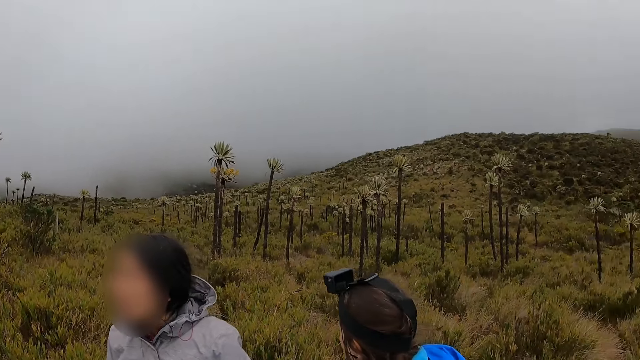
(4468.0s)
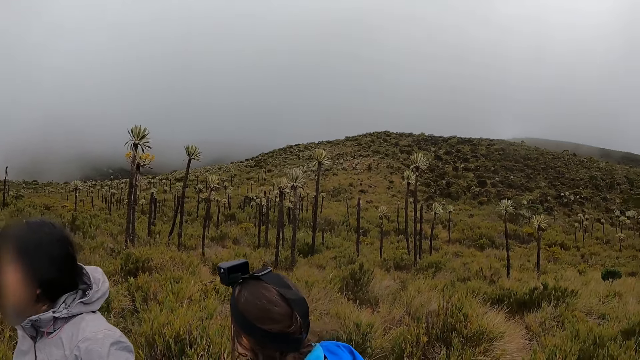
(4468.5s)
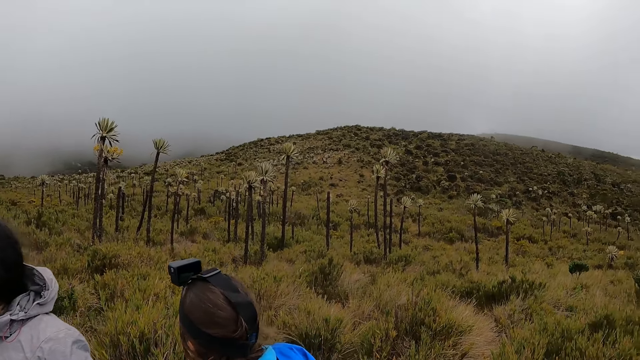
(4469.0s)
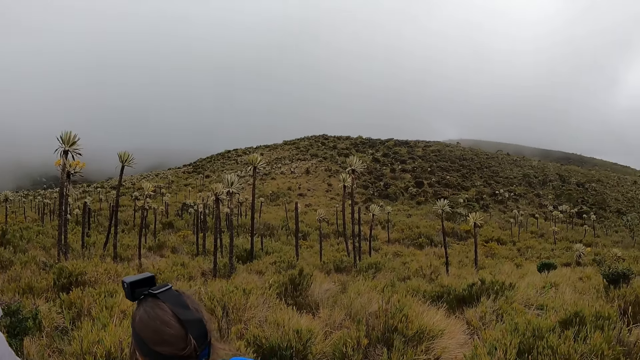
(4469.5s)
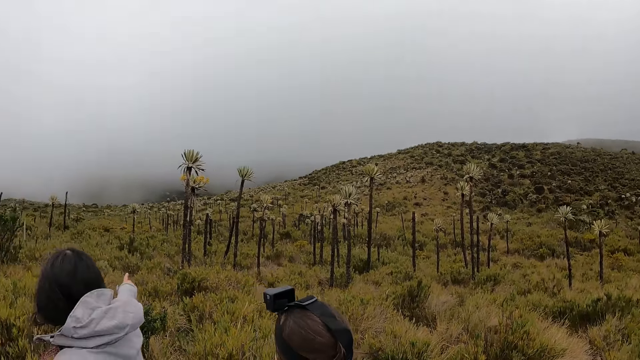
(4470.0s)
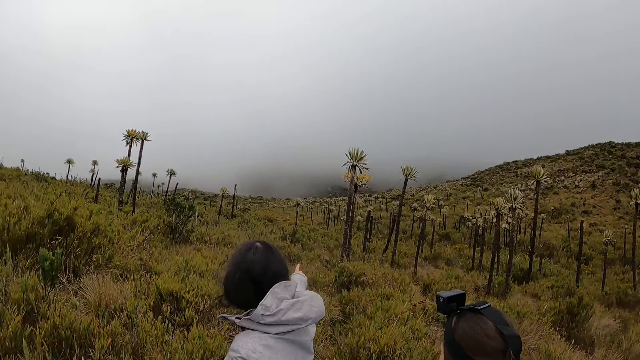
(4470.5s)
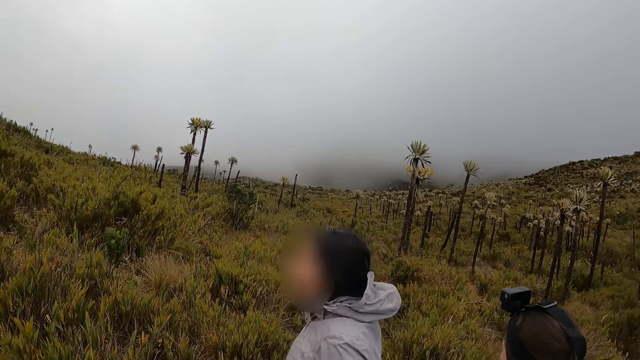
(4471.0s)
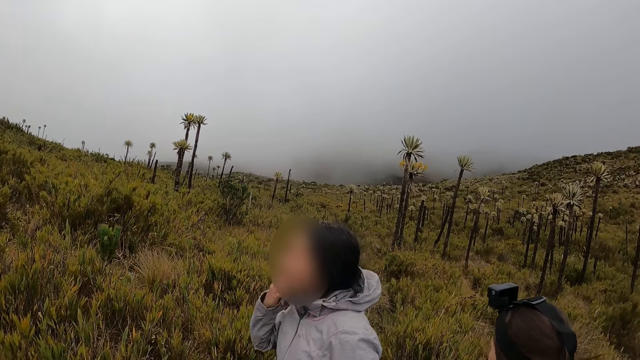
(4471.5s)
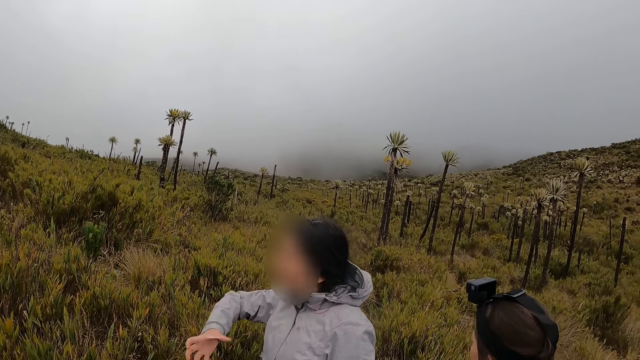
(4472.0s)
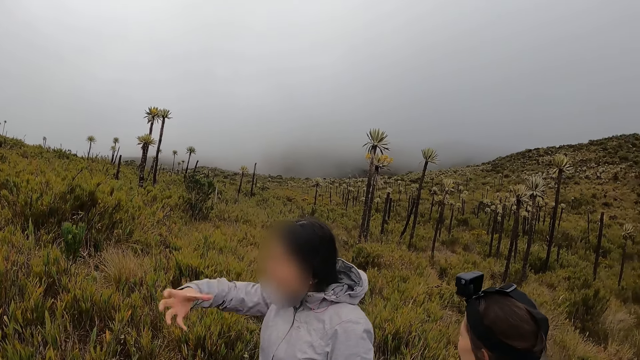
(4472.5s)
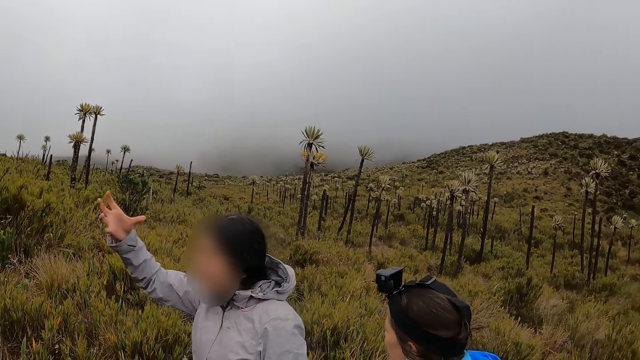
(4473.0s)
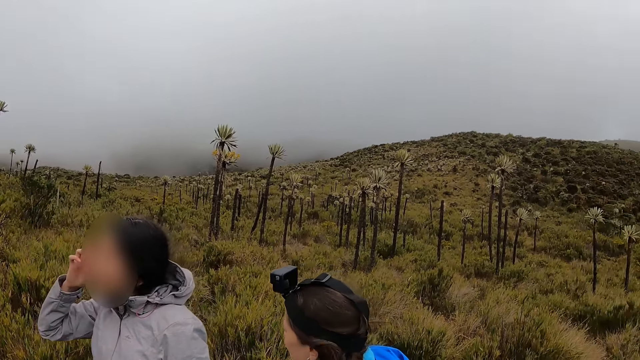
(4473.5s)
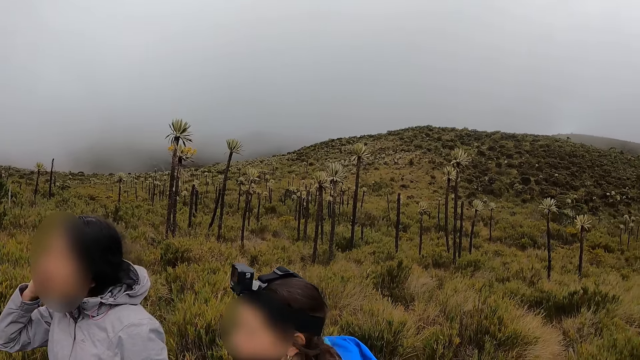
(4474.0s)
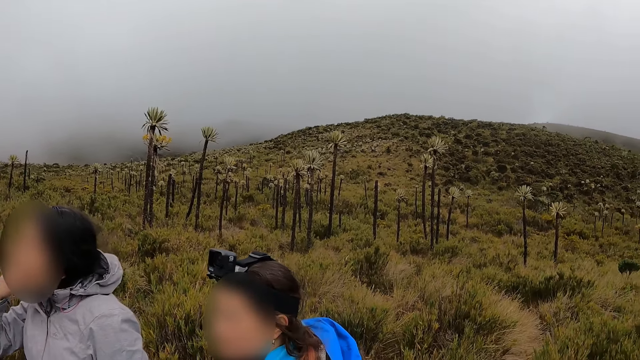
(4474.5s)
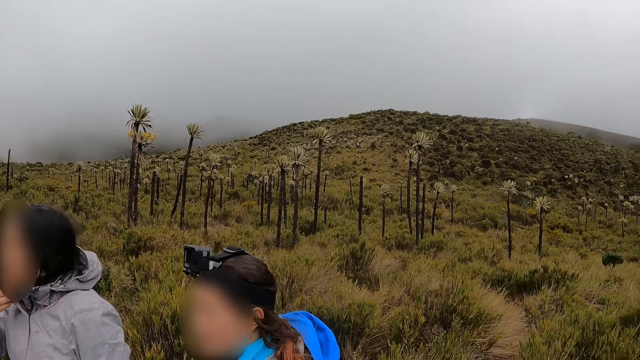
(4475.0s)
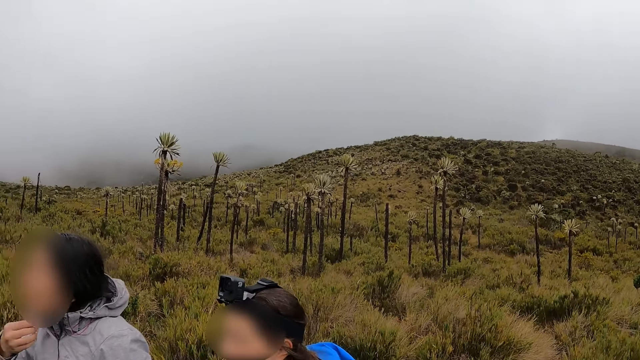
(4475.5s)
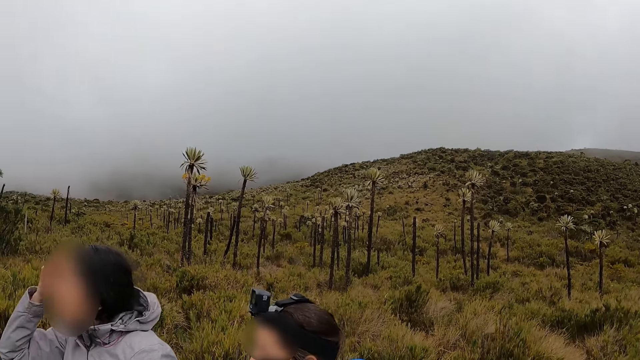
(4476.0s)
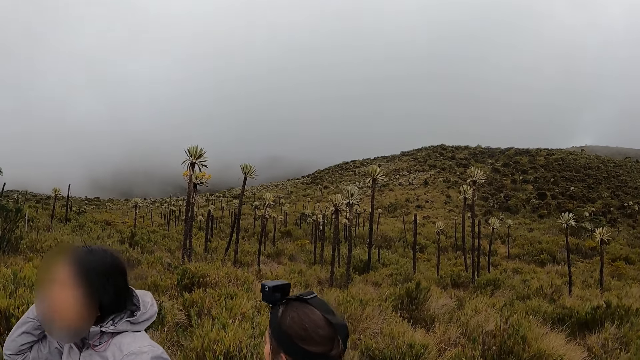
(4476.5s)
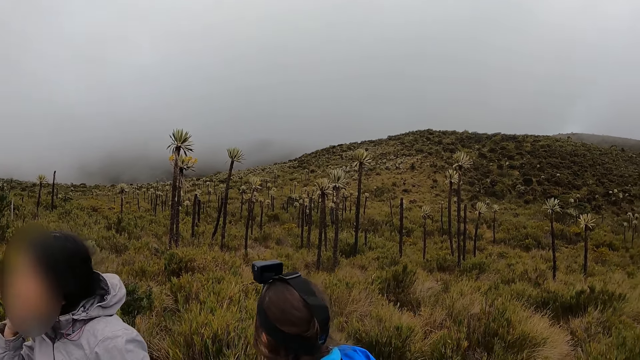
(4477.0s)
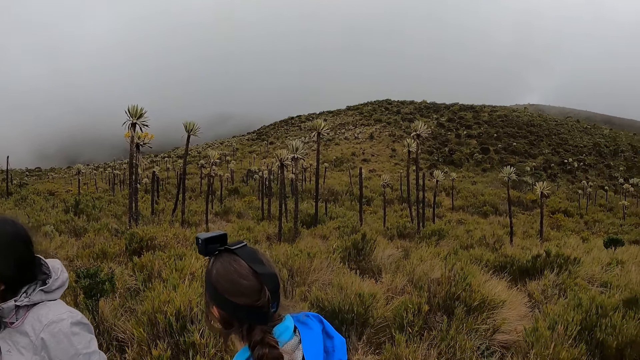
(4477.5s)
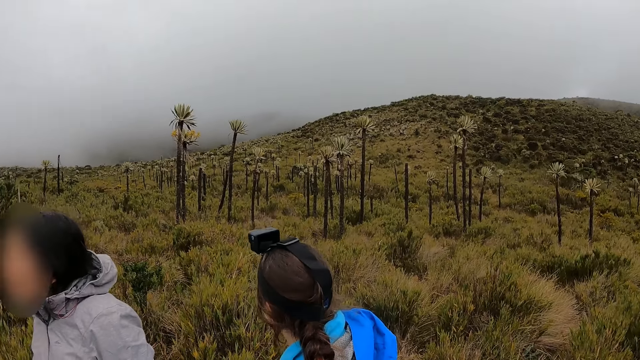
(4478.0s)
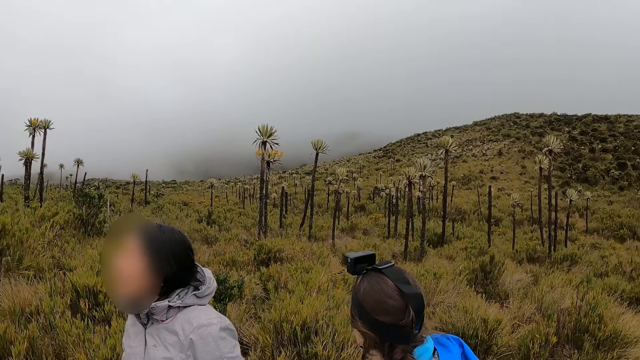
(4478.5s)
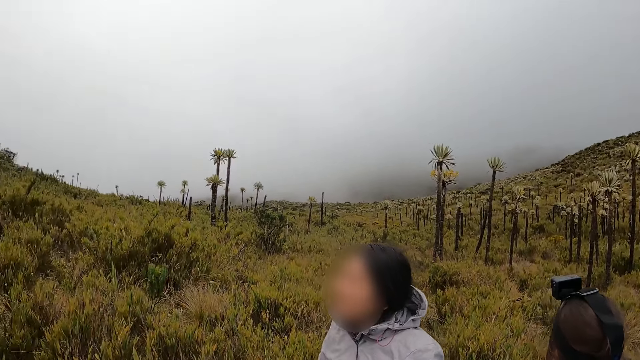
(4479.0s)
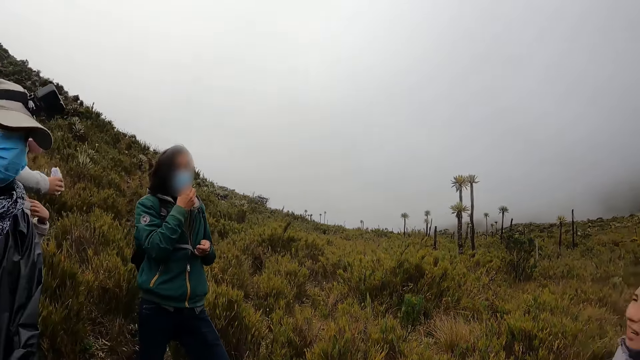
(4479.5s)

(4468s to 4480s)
The camera wearer looks around the vegetation. A woman converses with a man and another man. The camera wearer looks around the vegetation.

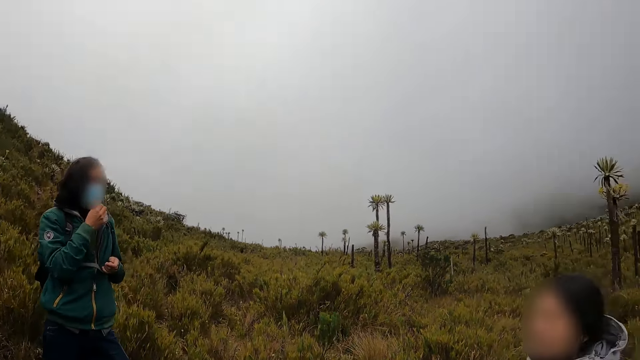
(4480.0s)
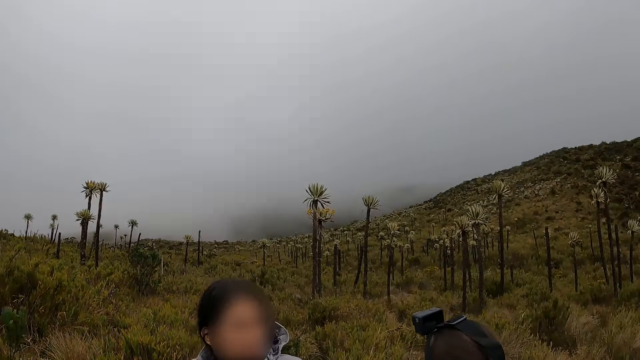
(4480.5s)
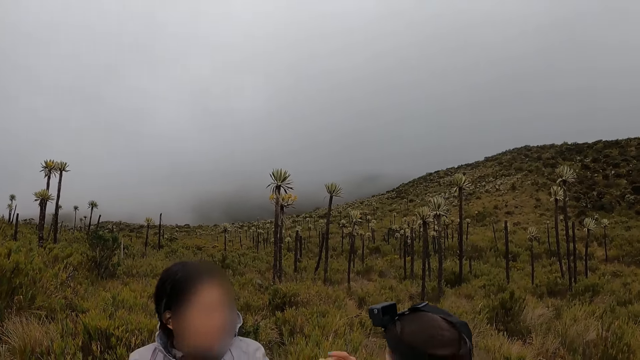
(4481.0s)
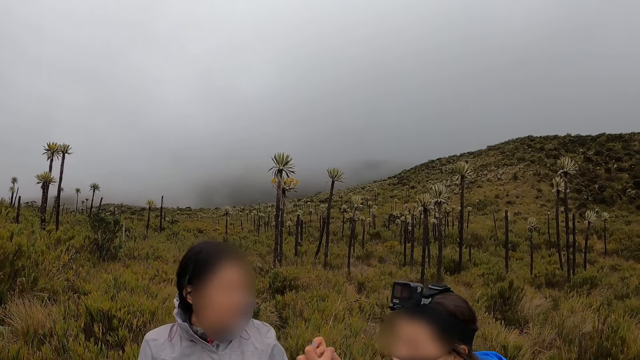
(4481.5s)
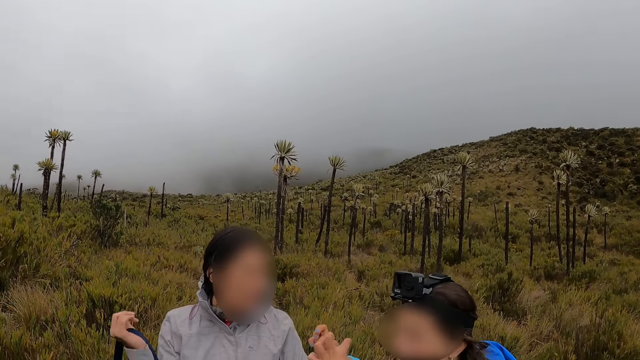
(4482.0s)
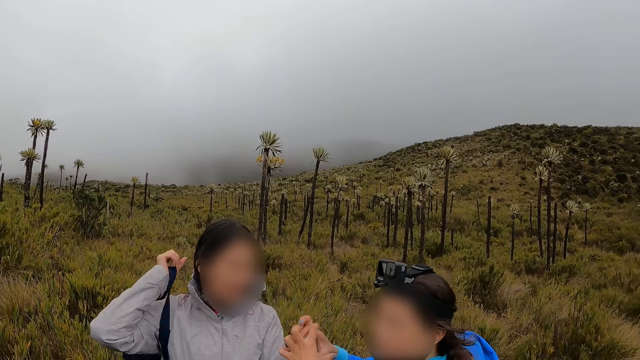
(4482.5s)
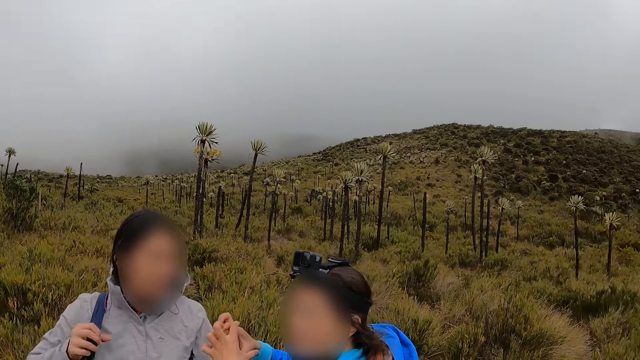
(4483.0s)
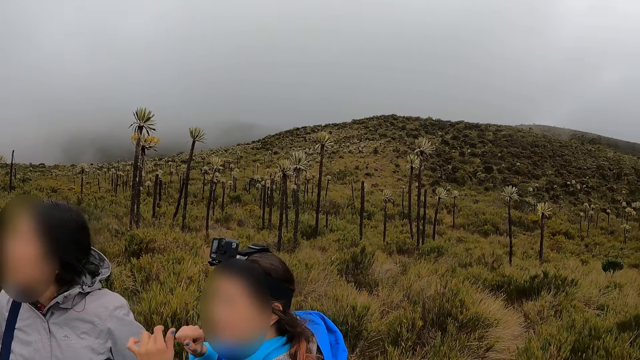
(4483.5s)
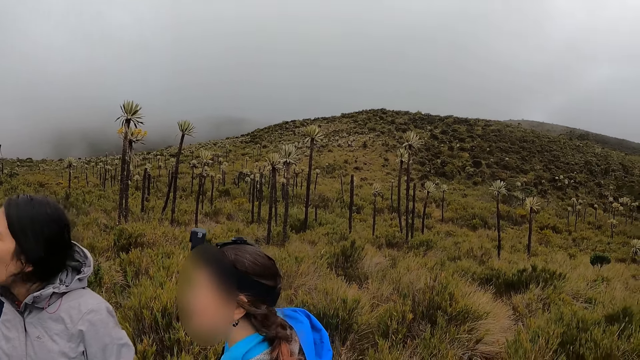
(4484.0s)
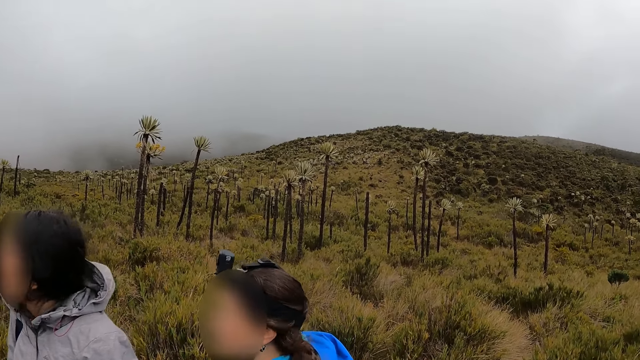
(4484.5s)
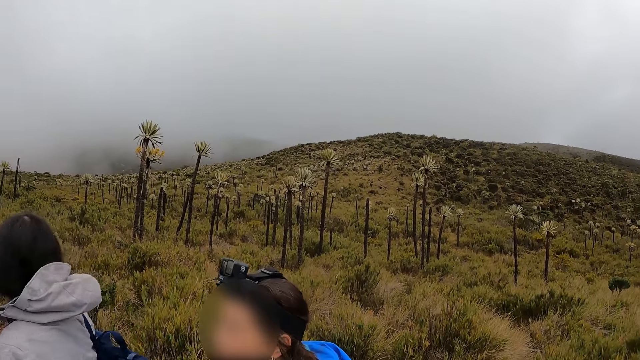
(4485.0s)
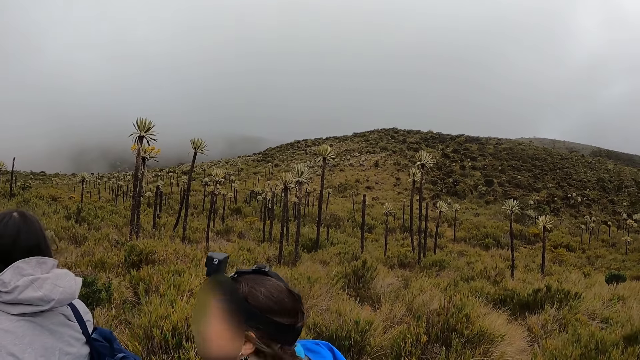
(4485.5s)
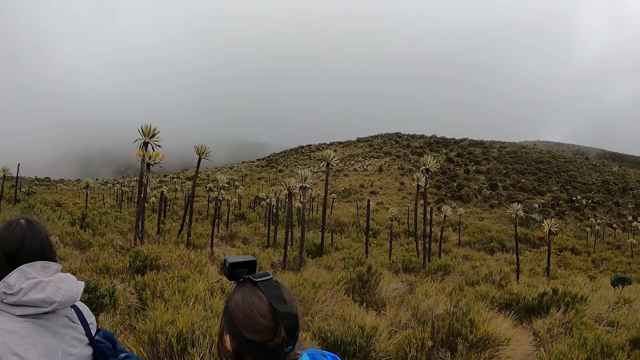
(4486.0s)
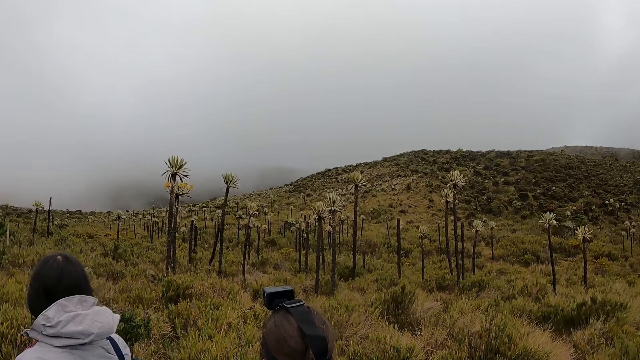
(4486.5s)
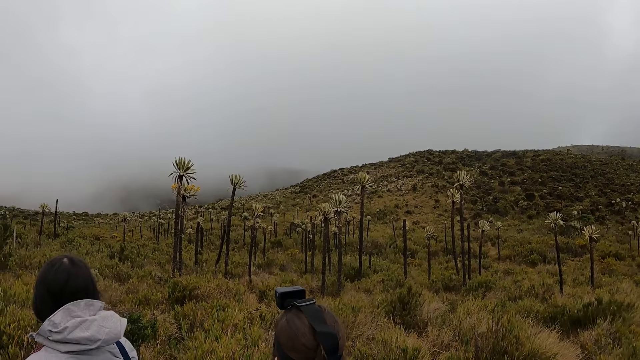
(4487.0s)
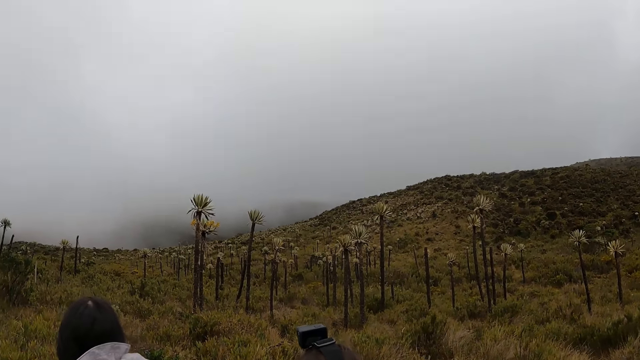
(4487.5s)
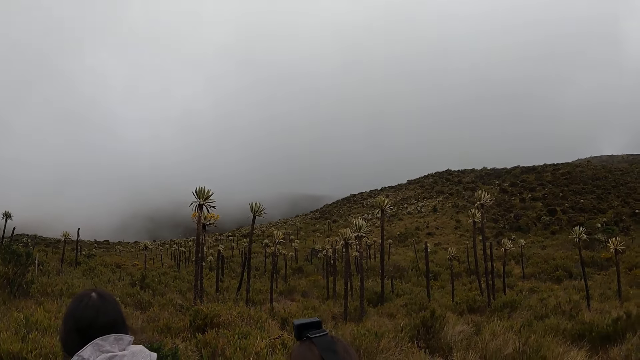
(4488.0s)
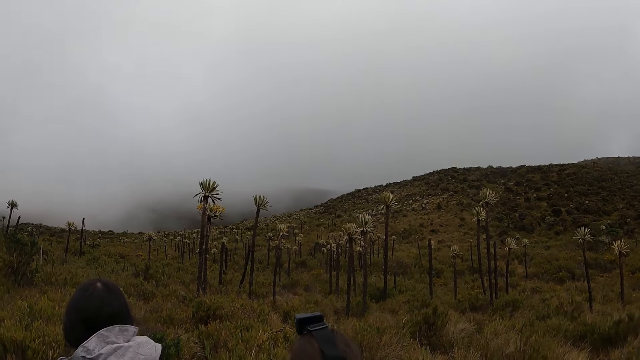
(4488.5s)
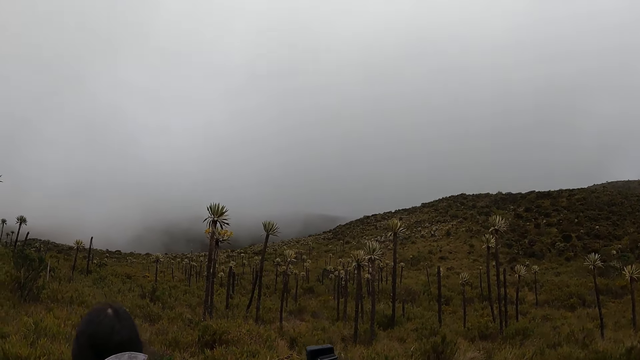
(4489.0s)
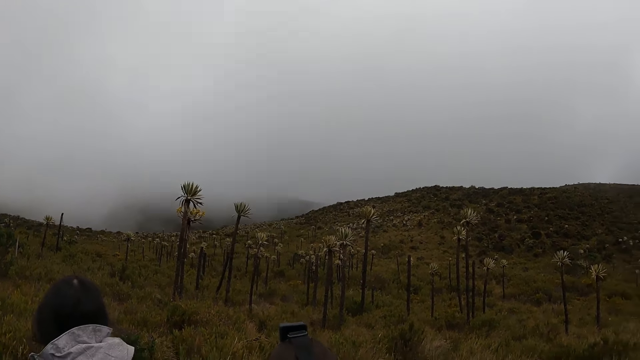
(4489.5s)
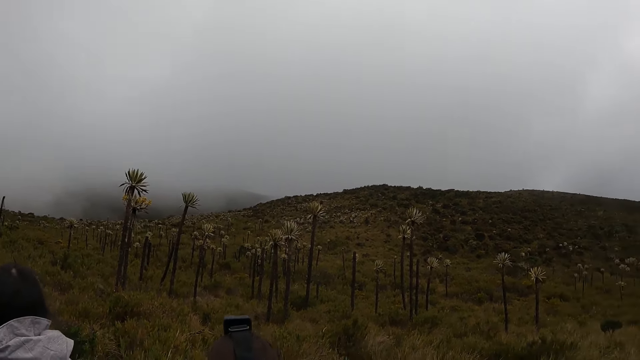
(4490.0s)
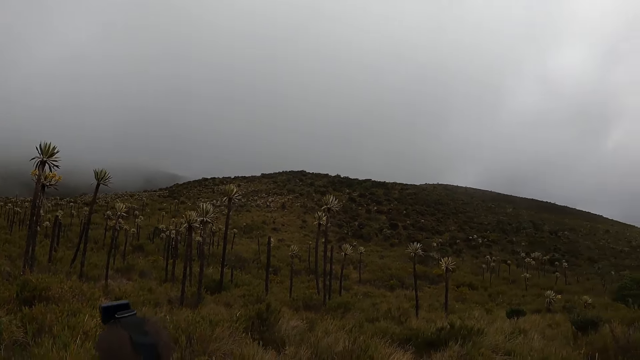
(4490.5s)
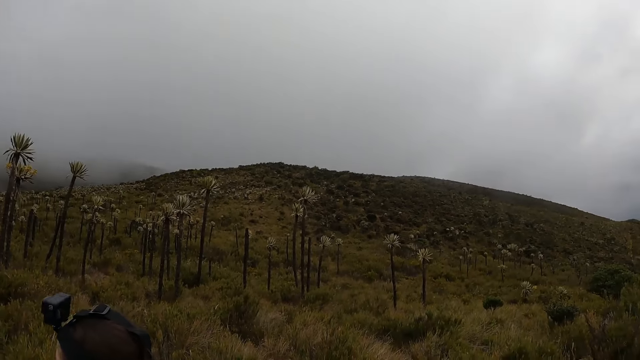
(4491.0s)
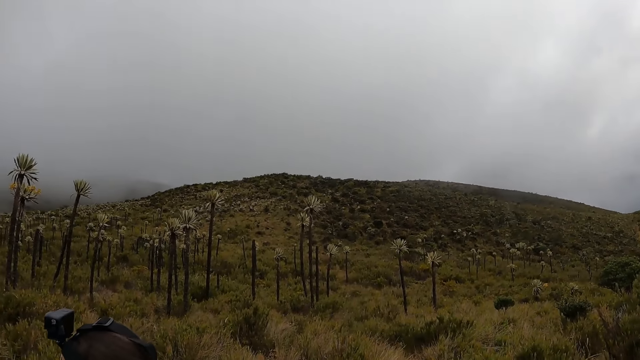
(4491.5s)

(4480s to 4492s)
The camera wearer converses with a woman. They look around the vegetation. The woman and another woman look around the vegetation. The camera wearer looks around the vegetation.
